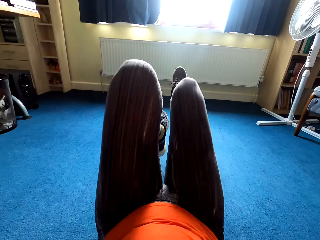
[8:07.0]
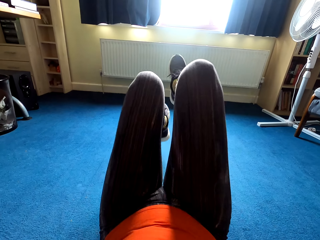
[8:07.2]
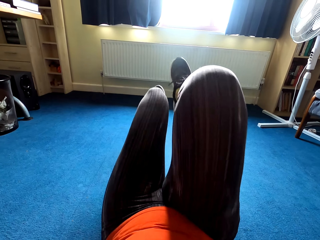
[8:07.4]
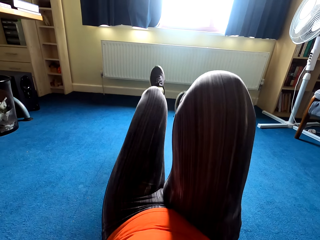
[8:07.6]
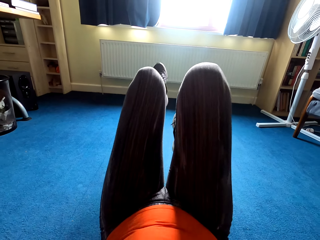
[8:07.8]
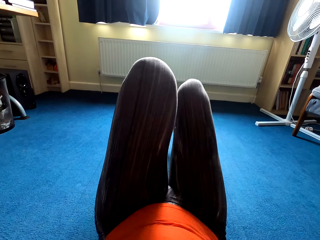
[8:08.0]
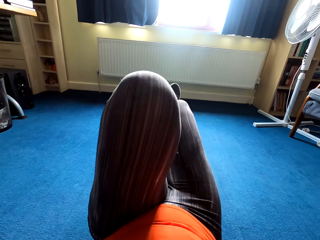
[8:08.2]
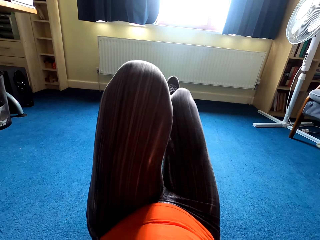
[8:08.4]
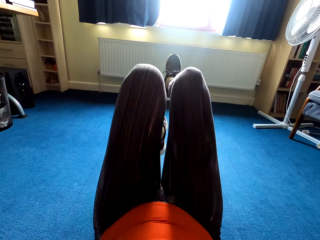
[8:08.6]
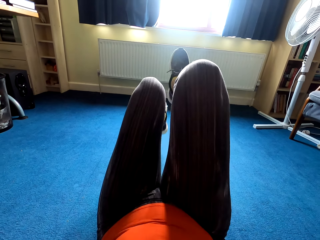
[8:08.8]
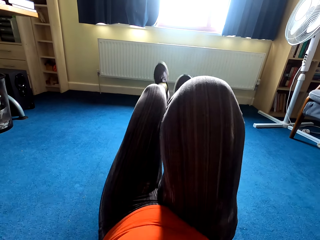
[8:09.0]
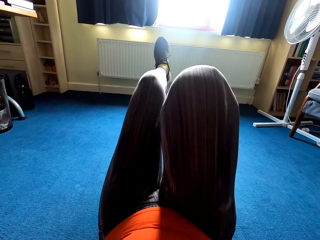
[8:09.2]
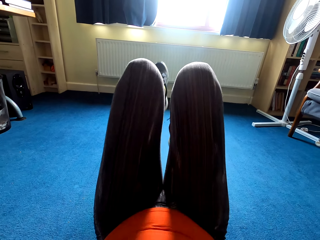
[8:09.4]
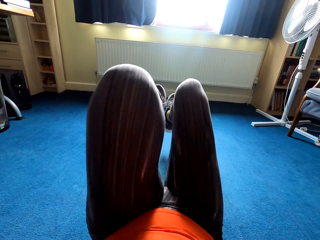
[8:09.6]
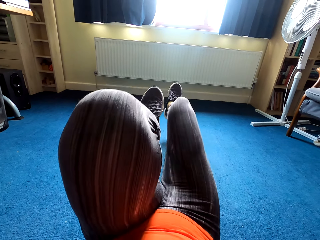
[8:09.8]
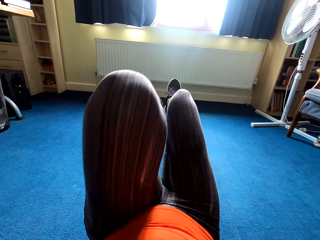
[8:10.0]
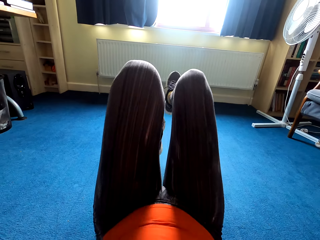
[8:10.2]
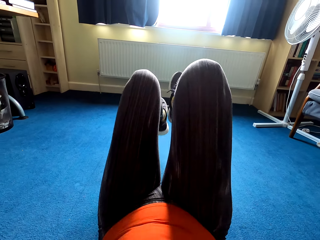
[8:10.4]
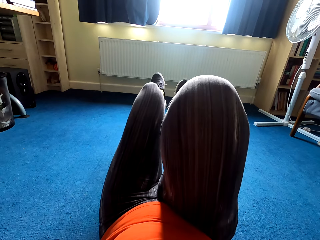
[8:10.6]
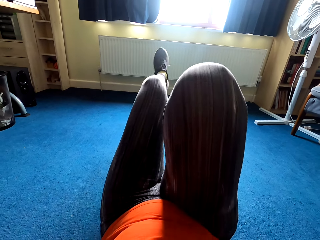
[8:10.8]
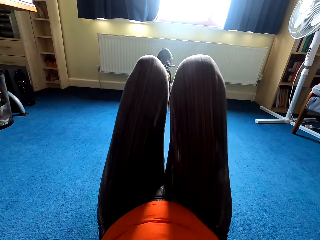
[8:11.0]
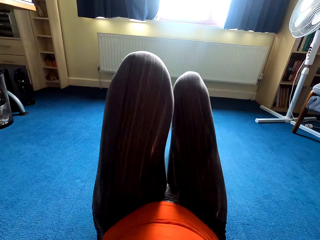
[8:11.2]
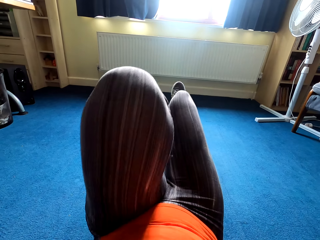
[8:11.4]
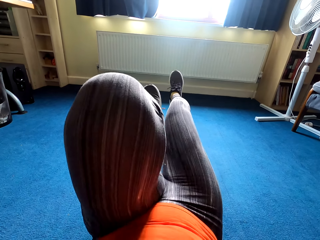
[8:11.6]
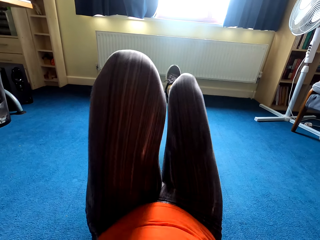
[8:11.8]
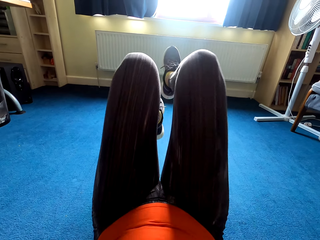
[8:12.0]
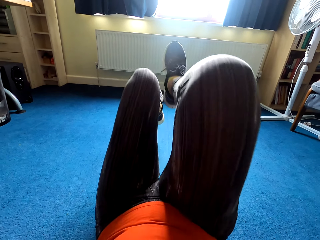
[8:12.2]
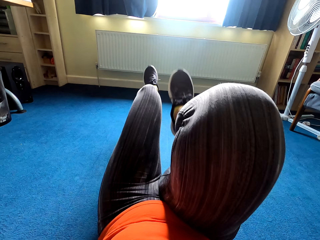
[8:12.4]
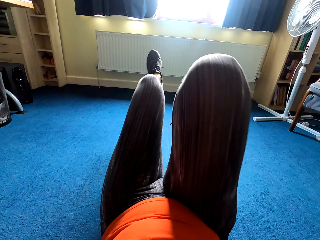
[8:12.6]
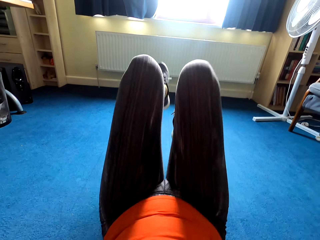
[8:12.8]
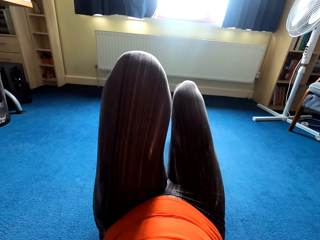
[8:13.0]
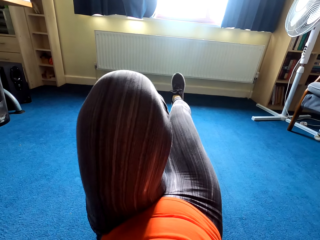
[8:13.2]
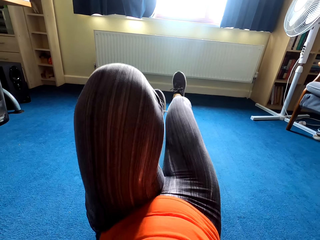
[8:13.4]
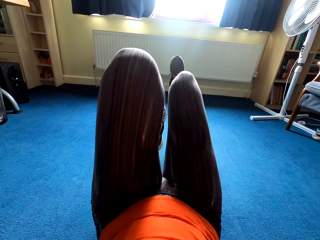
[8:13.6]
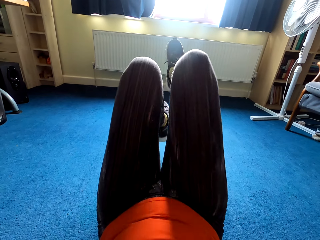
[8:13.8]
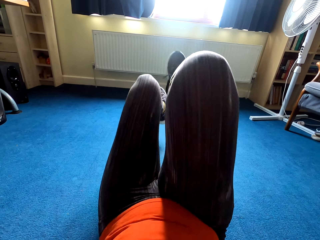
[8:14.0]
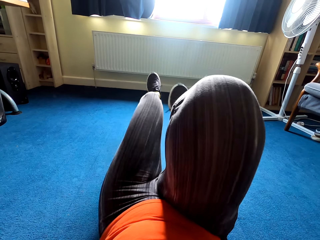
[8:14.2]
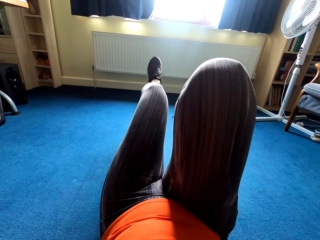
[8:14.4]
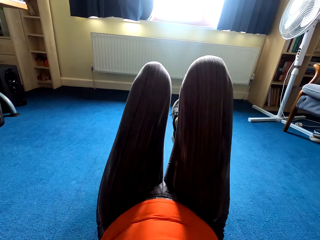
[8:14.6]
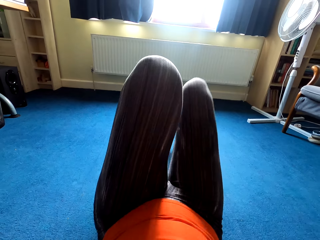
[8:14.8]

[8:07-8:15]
The camera wearer cycles the legs on the floor.

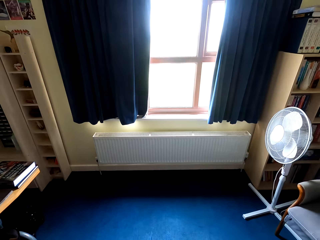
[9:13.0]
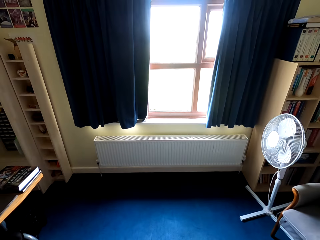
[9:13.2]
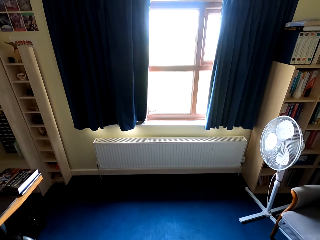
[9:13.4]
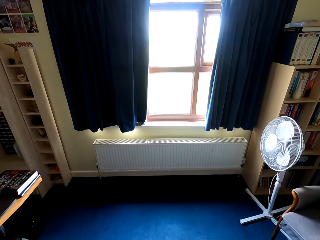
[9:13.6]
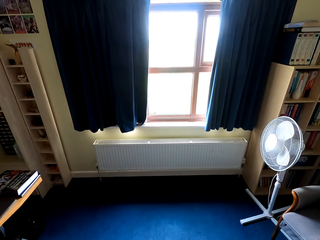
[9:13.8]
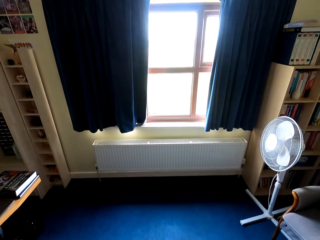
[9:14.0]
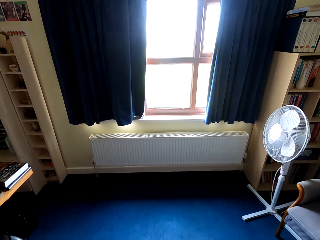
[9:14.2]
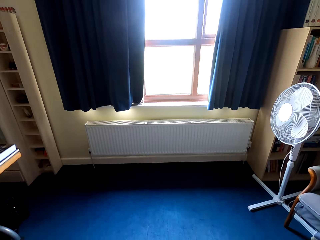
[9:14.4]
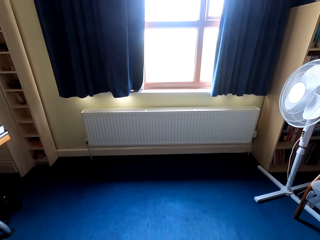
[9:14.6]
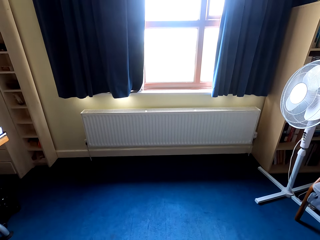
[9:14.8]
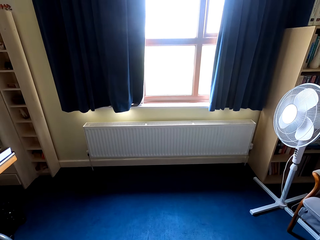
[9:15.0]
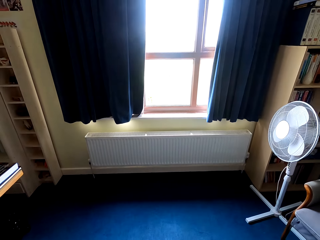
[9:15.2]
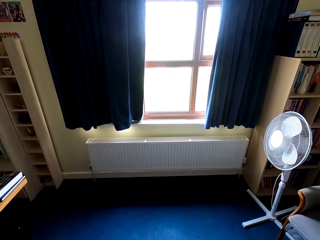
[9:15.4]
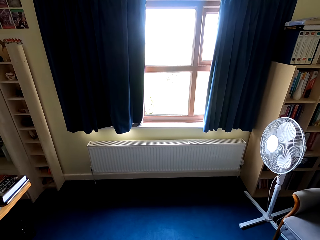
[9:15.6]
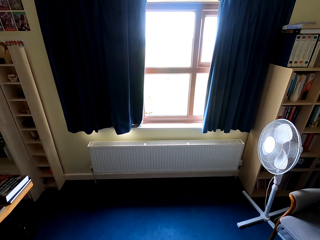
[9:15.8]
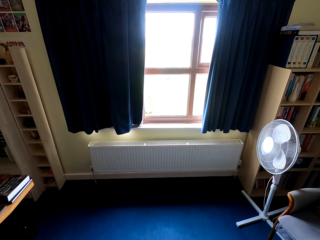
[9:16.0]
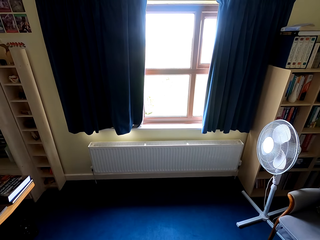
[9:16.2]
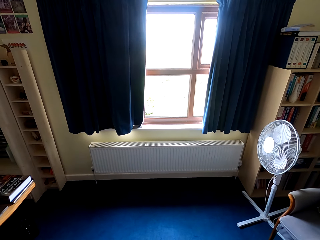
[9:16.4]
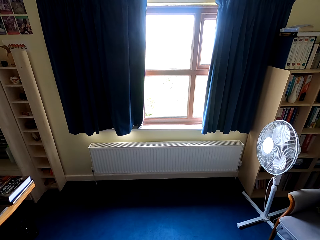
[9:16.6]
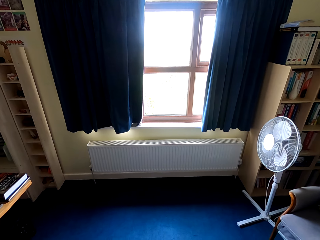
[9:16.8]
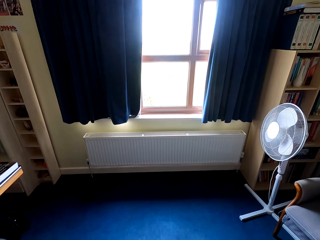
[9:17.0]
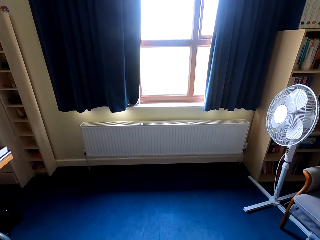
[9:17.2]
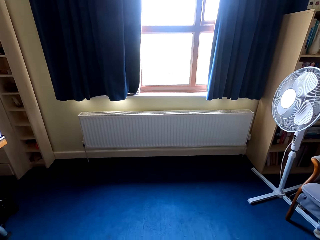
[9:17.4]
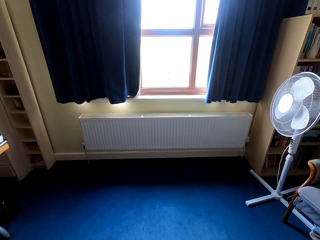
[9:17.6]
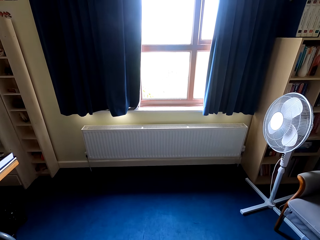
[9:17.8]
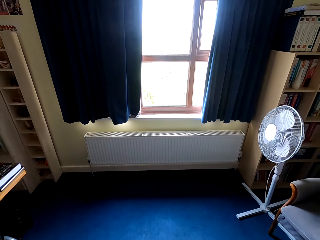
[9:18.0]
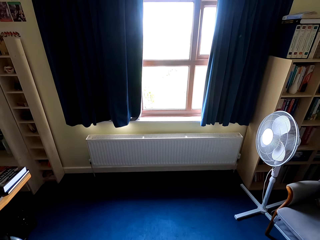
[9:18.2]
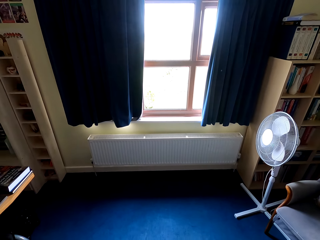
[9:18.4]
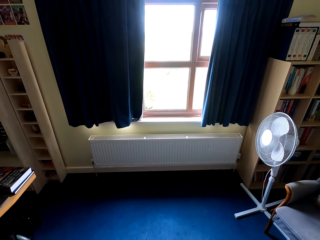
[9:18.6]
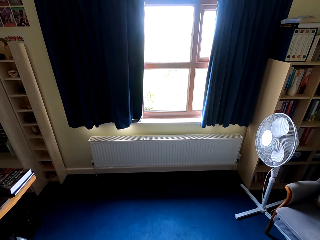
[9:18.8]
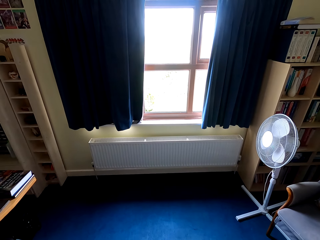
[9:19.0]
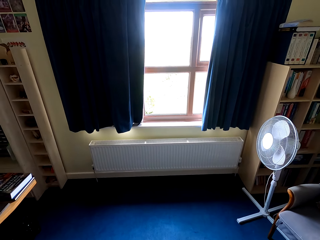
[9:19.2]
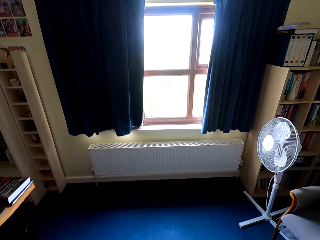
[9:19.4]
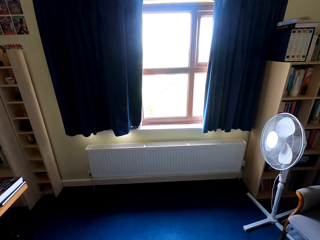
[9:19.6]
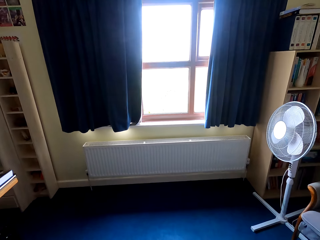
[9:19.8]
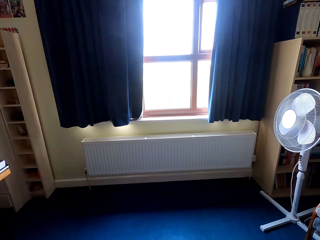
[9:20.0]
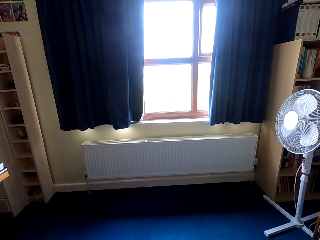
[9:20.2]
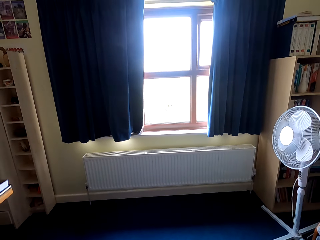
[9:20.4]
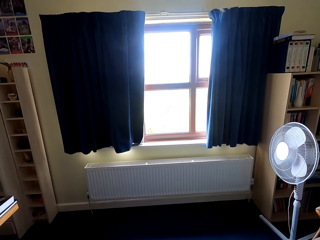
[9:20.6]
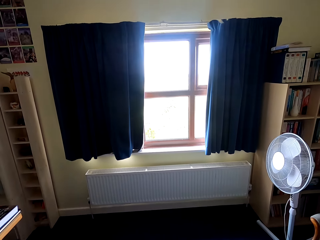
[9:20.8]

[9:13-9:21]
The camera wearer exercises squats.

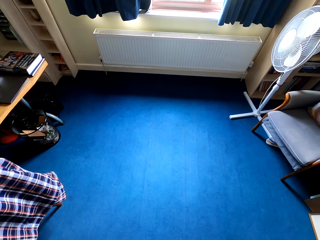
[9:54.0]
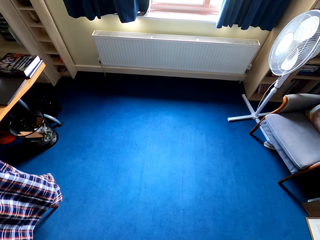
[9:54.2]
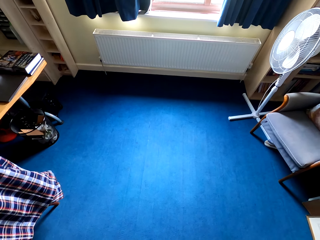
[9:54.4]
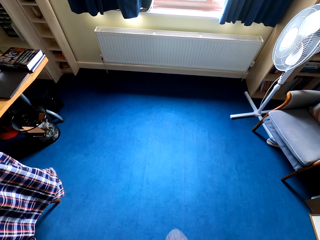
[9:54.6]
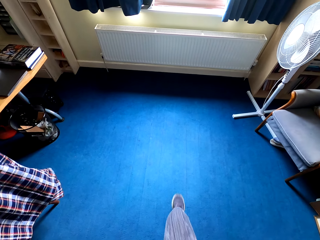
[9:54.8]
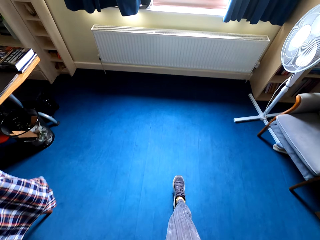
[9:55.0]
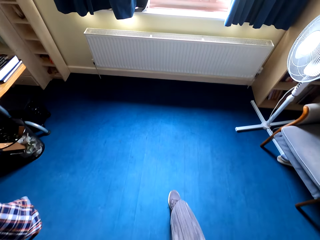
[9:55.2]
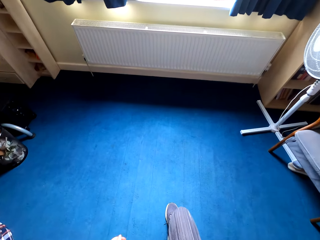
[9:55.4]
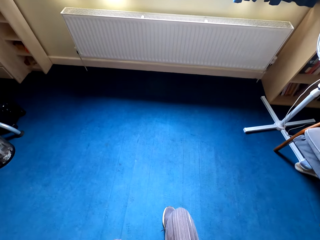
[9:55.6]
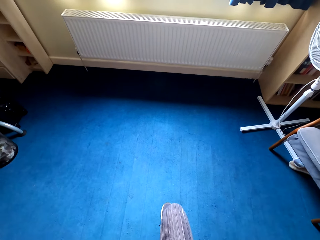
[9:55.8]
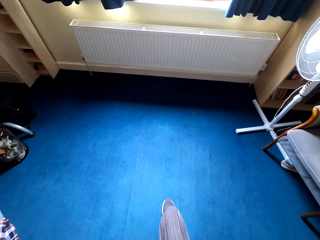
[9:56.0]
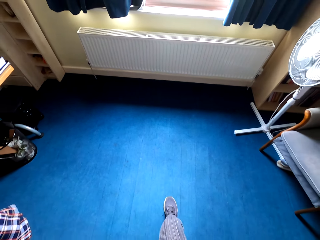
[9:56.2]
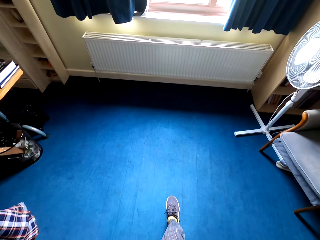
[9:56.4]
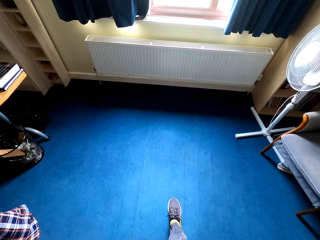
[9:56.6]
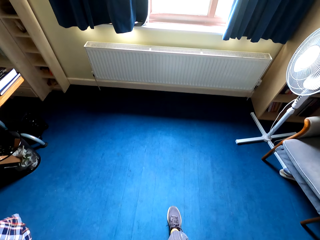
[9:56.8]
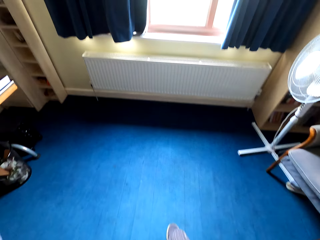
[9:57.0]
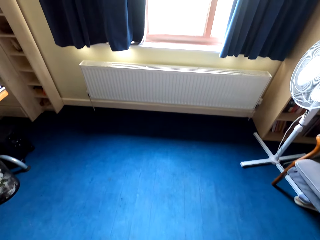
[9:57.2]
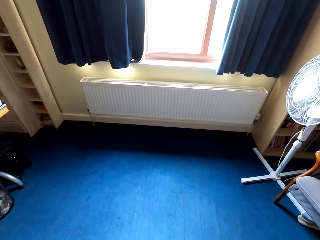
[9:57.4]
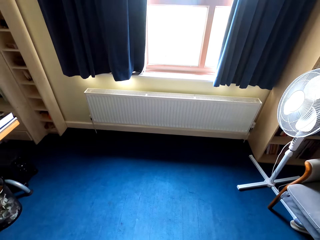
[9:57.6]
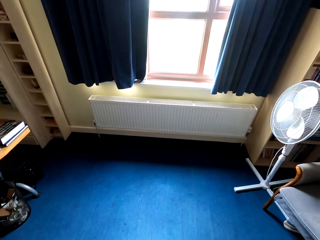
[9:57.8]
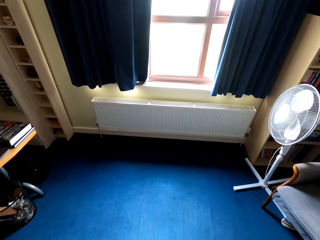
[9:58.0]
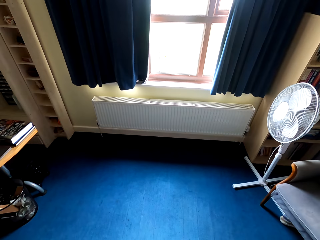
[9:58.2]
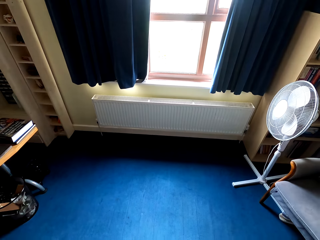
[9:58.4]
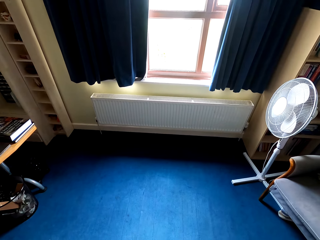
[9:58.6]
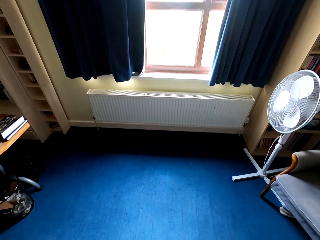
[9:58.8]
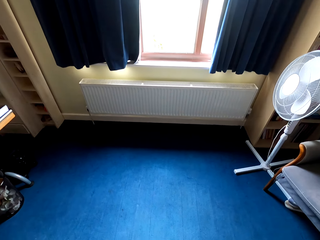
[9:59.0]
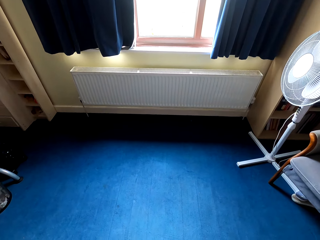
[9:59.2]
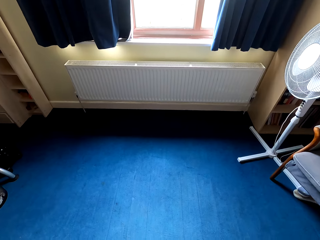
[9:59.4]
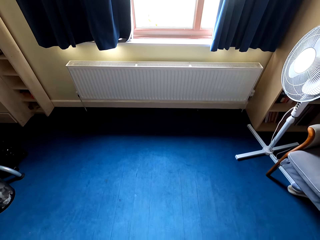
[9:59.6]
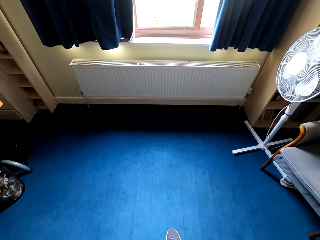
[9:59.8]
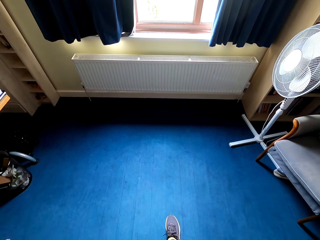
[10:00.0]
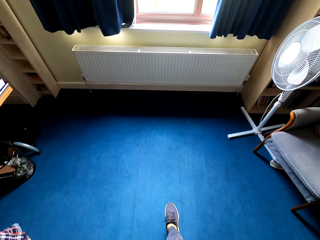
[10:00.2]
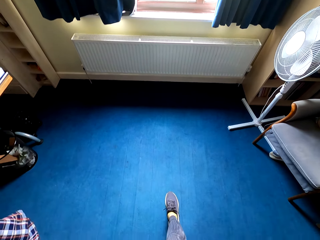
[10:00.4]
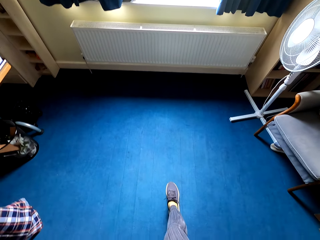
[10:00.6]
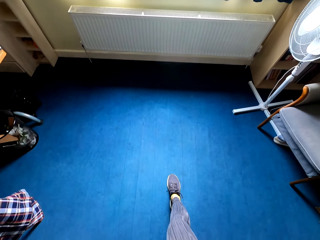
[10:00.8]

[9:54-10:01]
The camera wearer continues exercising.
